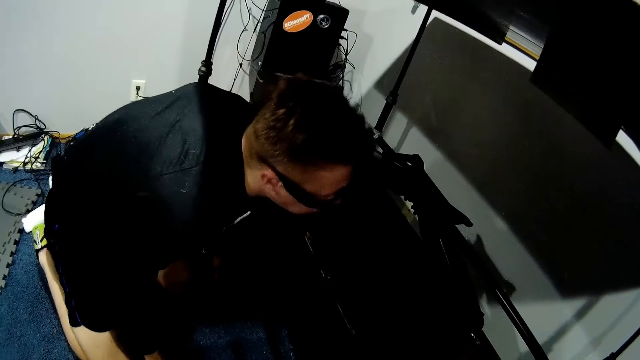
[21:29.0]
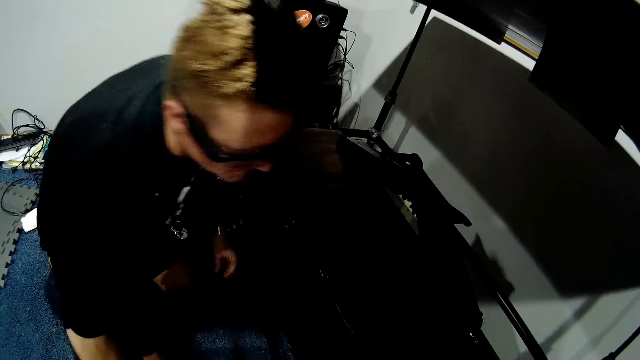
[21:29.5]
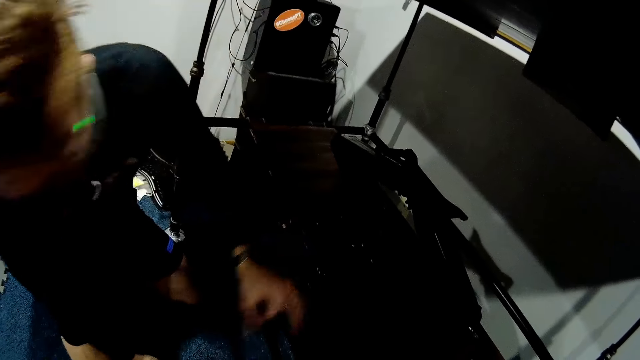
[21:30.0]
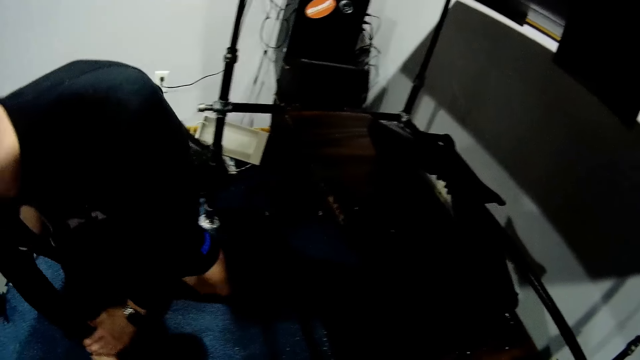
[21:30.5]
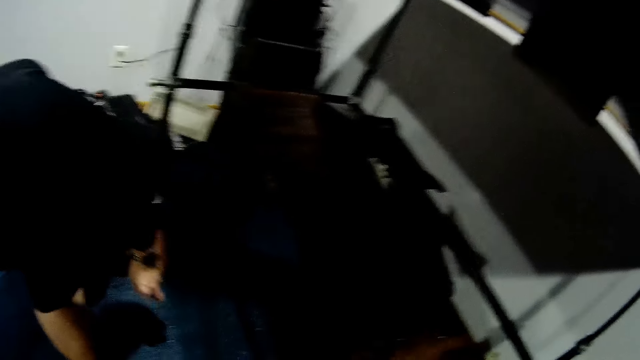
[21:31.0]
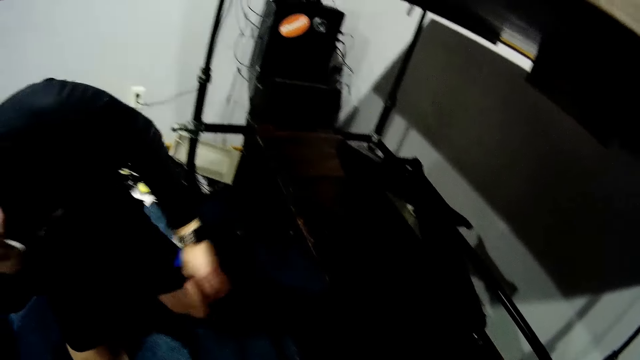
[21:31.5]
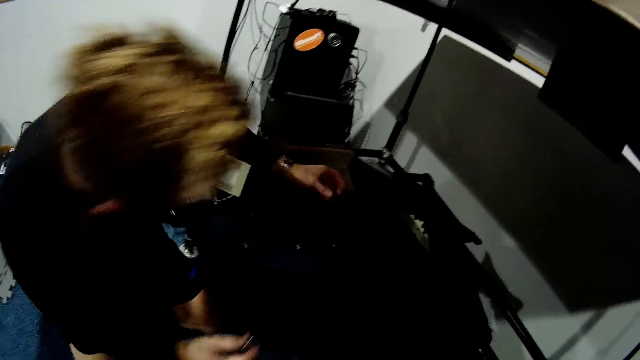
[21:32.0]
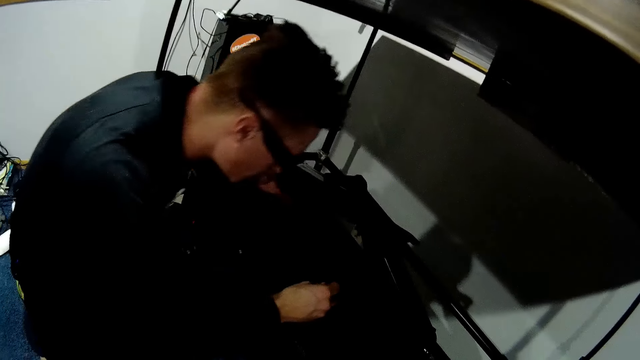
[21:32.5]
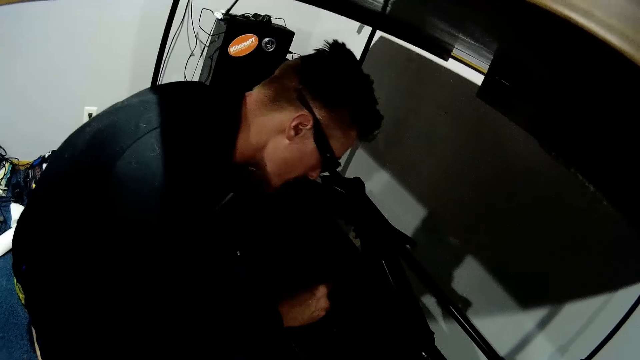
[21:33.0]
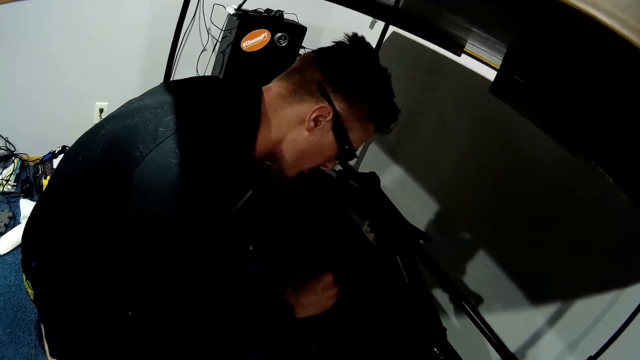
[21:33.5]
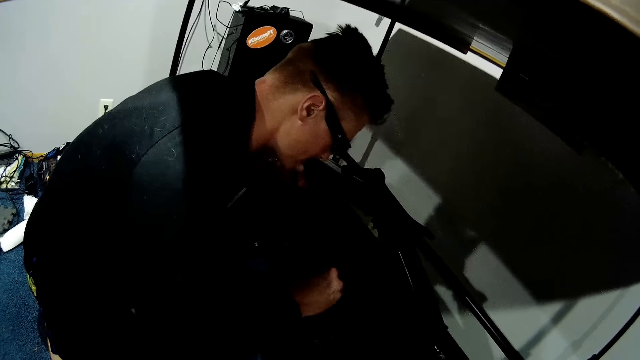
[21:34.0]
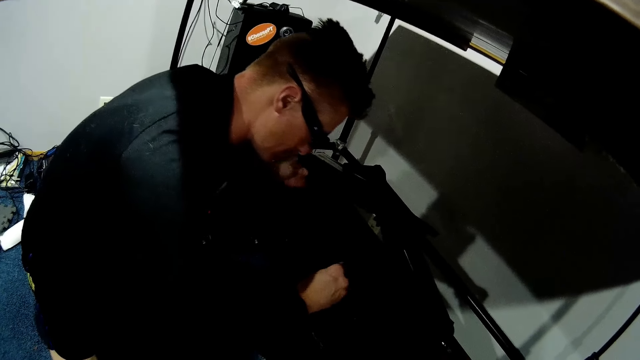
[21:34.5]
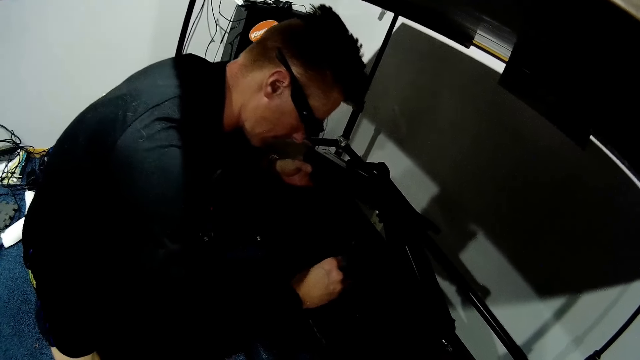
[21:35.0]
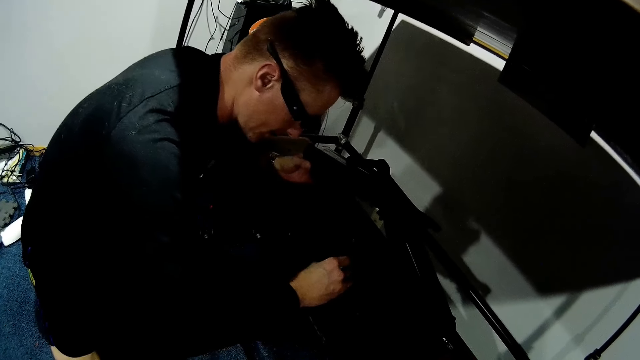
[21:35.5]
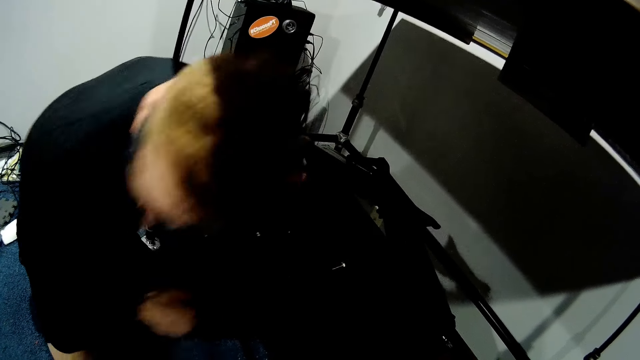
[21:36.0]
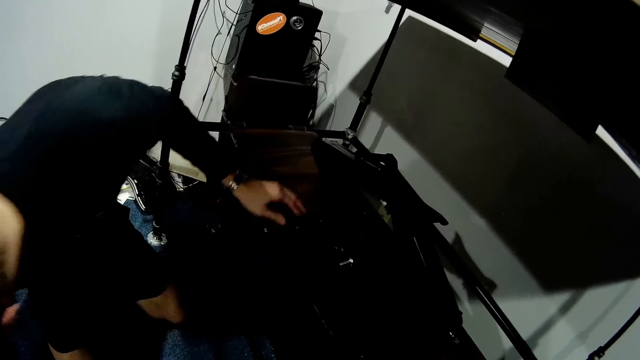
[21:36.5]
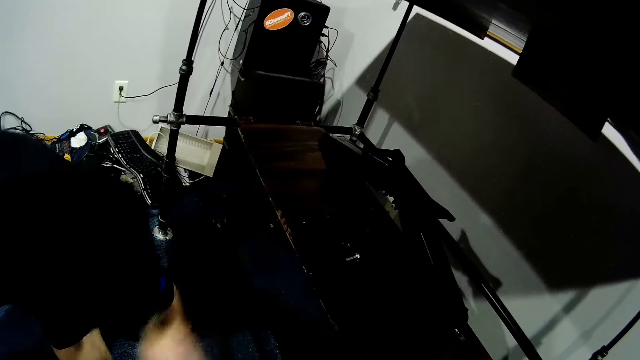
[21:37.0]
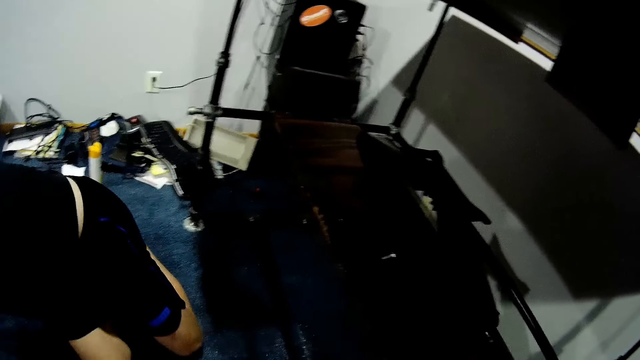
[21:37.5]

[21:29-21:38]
The camera wearer talks to a man. The man places a screw on the table with his right hand.

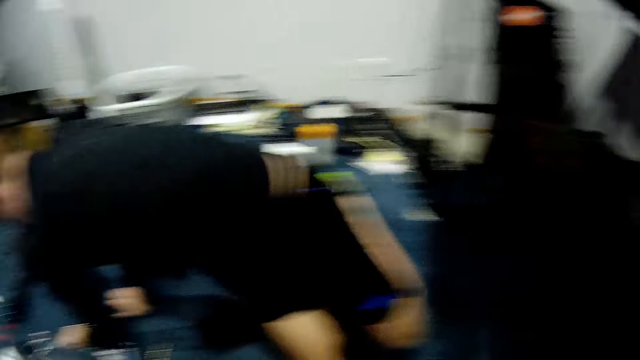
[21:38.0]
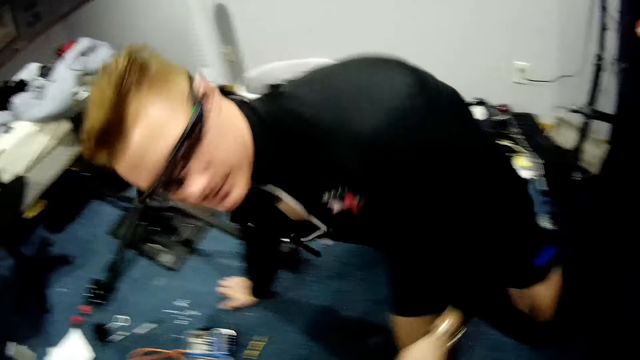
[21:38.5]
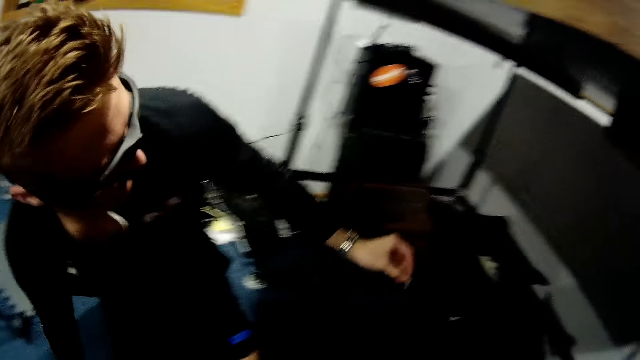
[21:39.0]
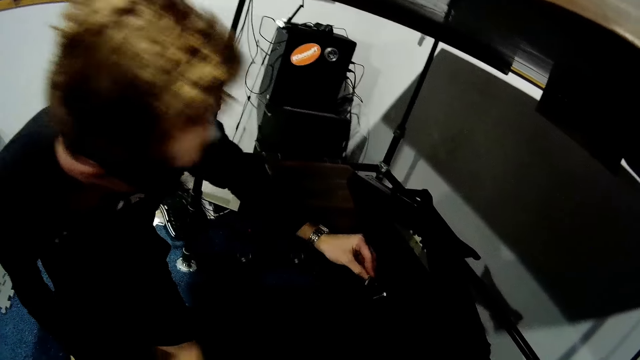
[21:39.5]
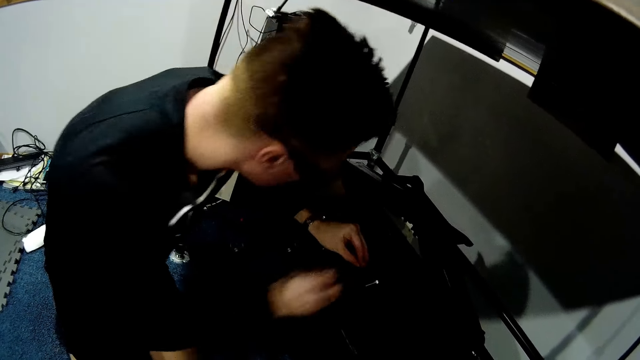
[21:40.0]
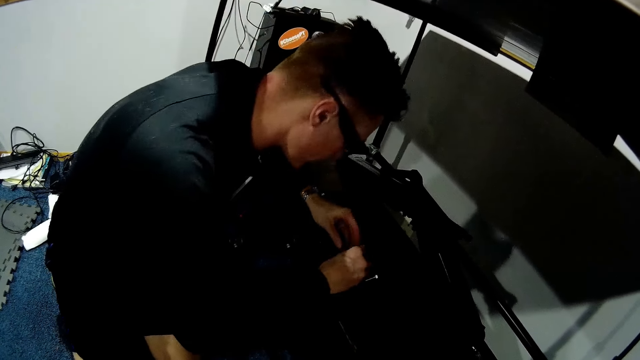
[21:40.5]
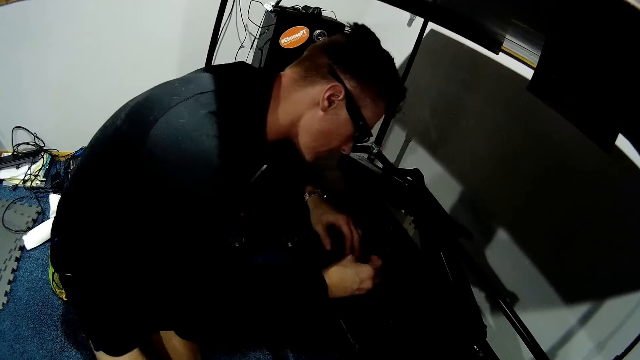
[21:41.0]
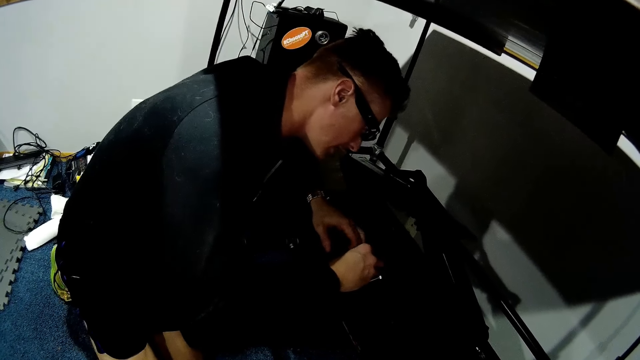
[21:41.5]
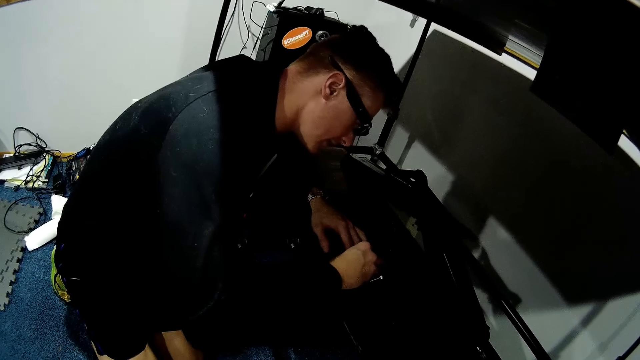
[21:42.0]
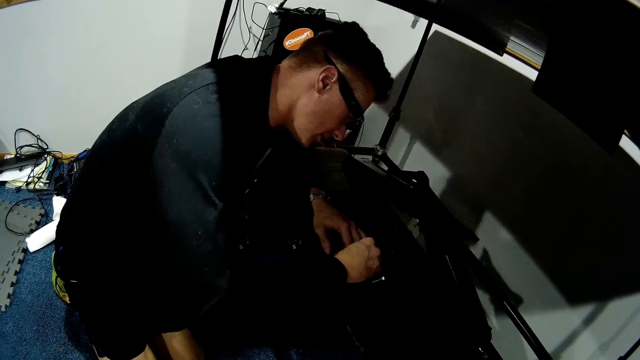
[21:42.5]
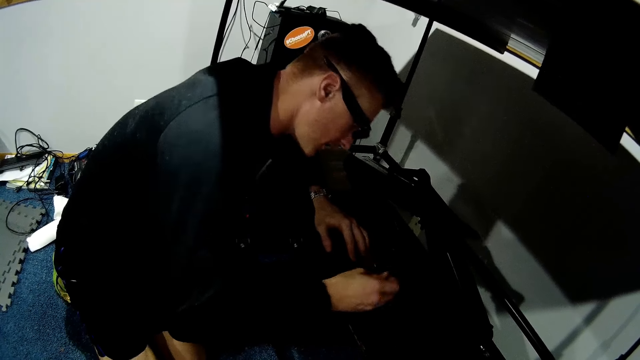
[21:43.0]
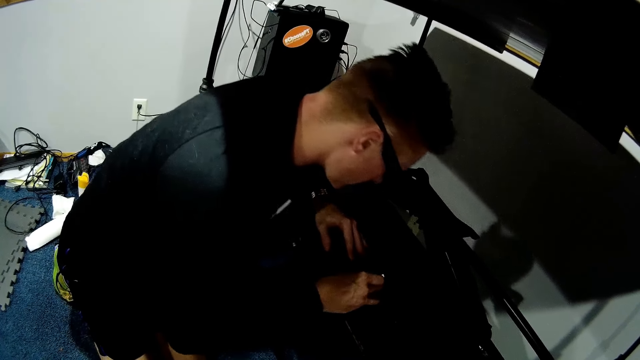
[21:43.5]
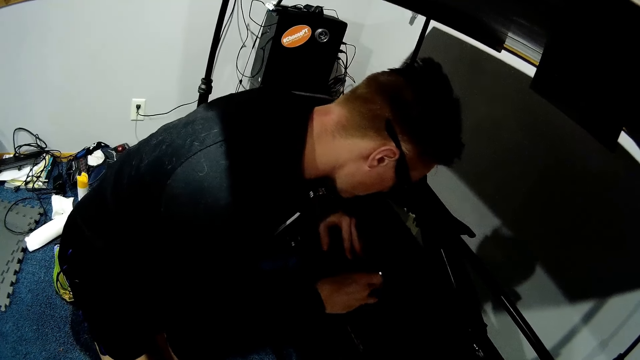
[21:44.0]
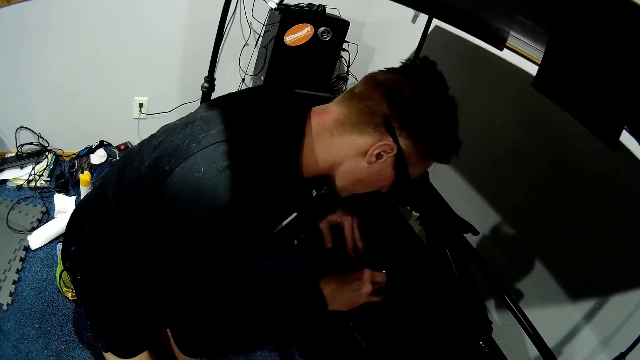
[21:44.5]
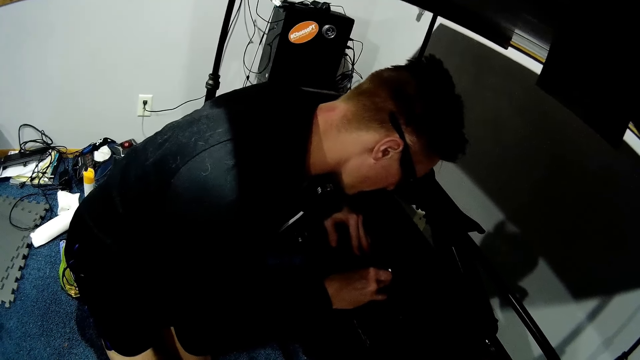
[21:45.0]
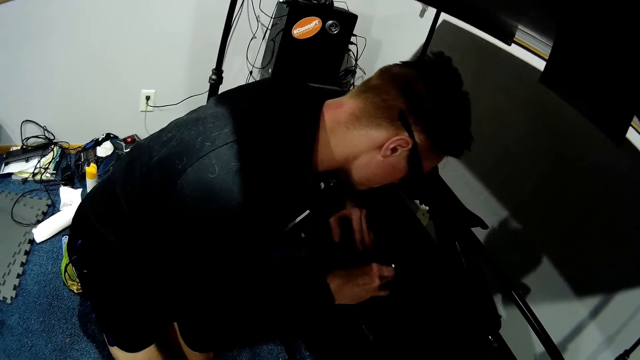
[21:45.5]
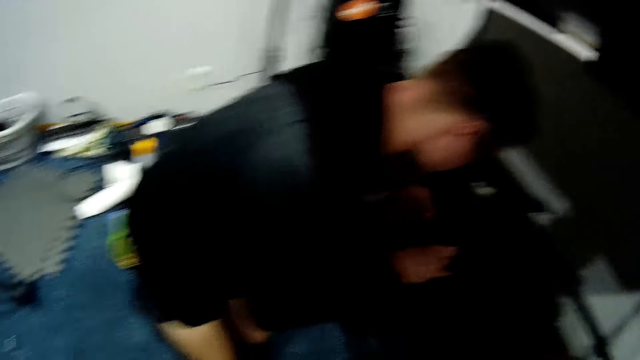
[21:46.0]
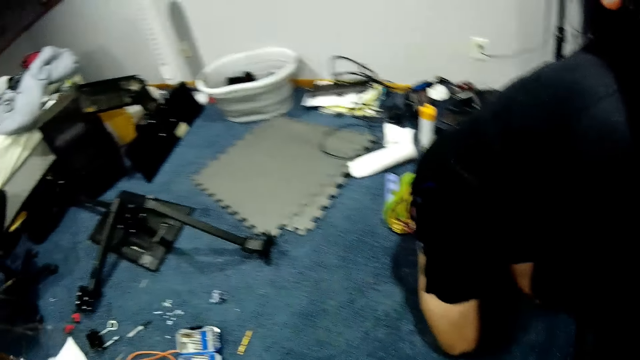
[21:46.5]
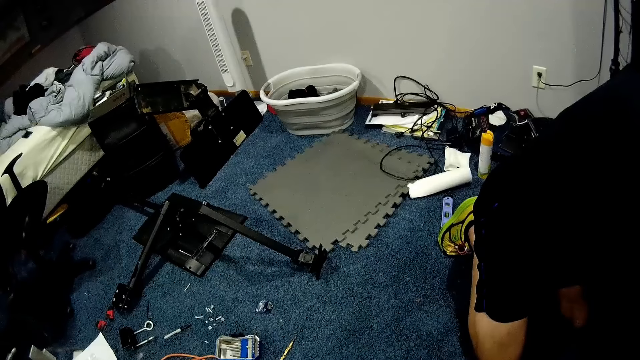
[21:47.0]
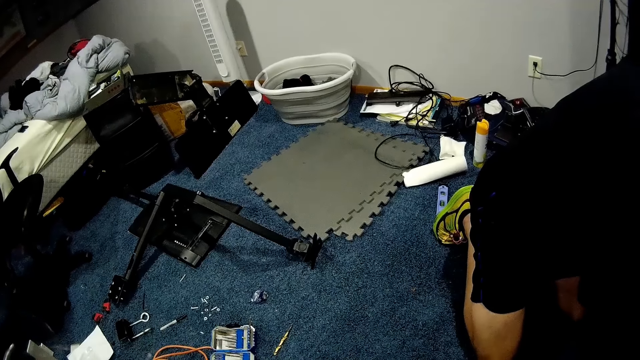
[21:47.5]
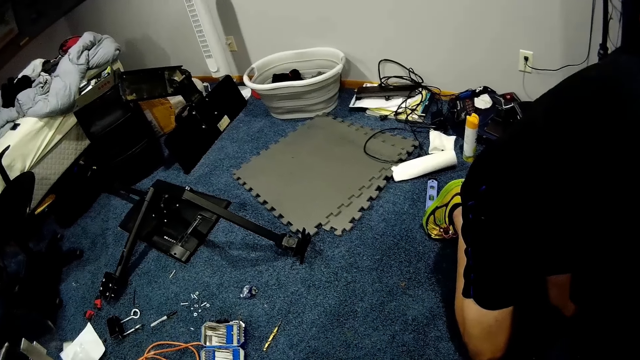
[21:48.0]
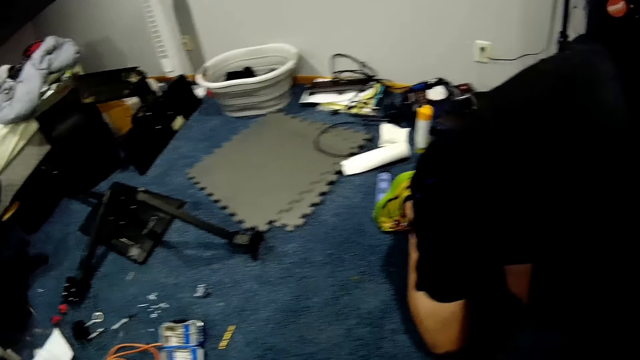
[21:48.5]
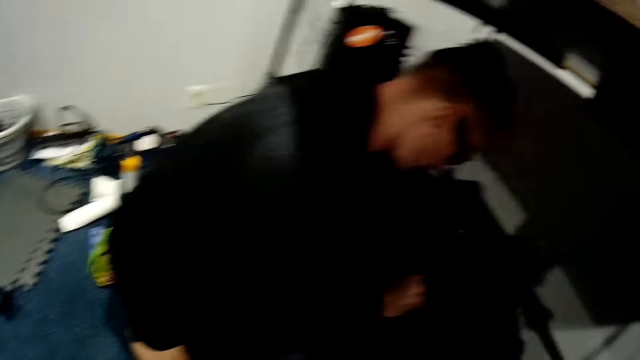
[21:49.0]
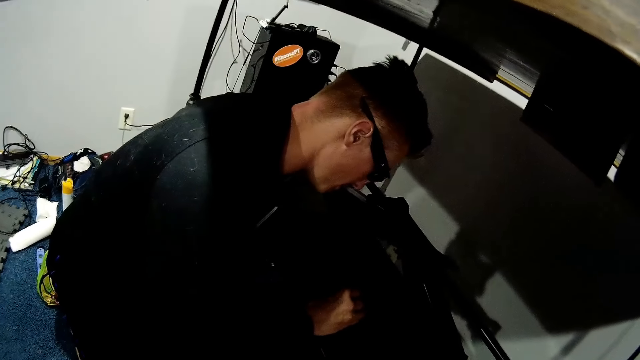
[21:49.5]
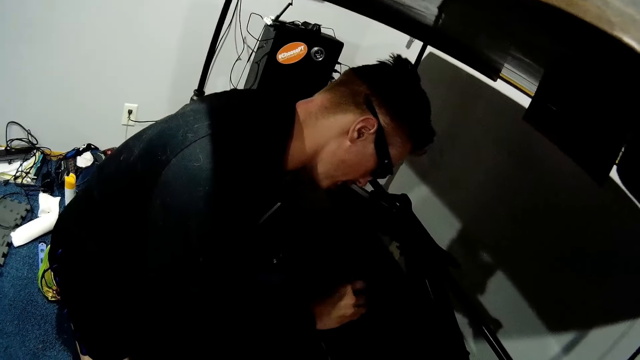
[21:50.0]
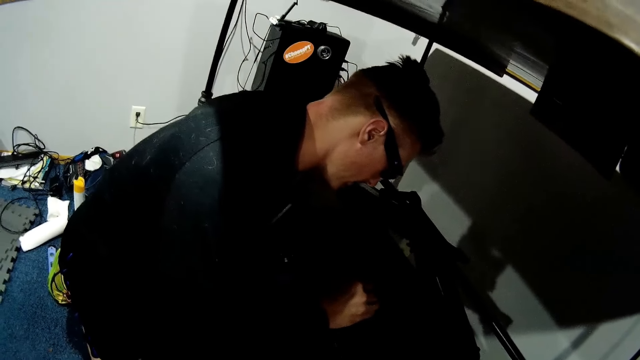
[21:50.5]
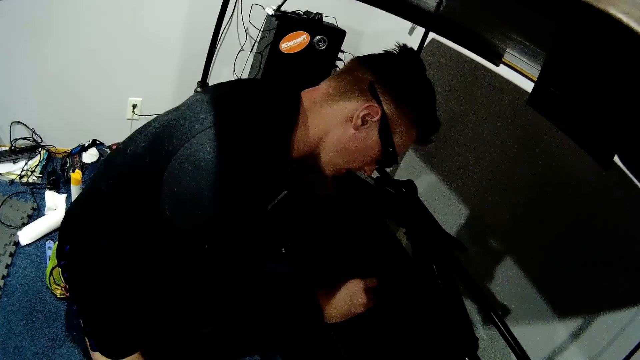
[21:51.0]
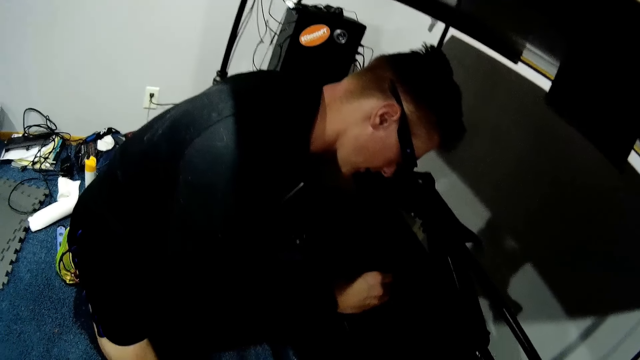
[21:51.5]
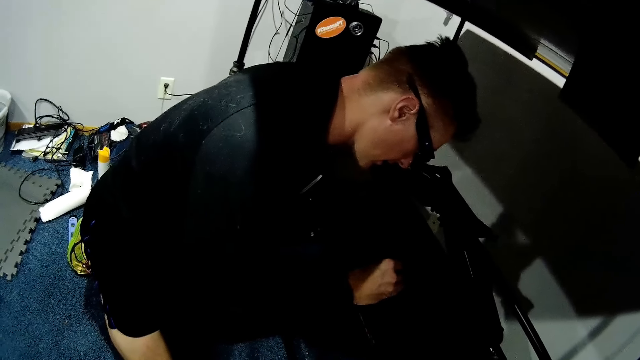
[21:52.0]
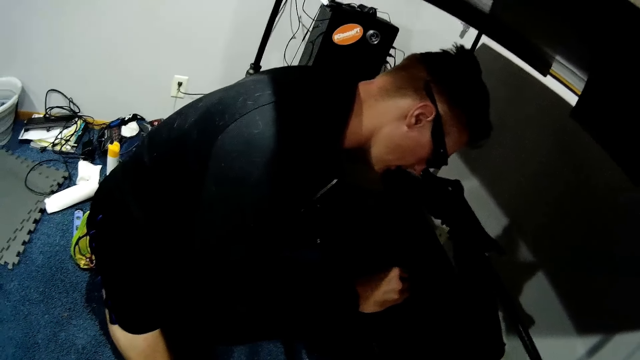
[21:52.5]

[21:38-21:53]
A man inserts the screw into the drilled hole in the table with his right hand.
